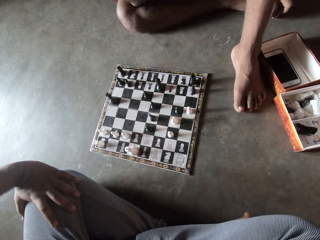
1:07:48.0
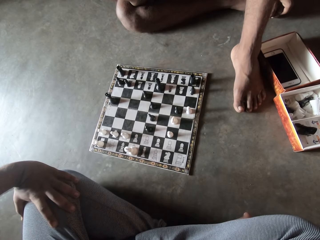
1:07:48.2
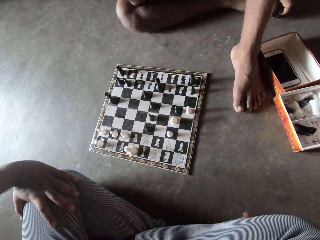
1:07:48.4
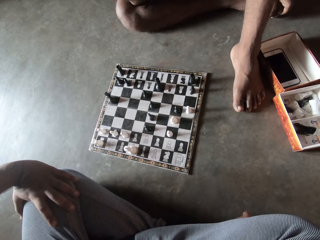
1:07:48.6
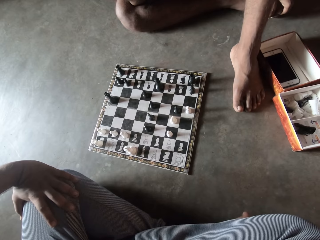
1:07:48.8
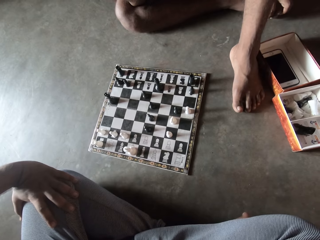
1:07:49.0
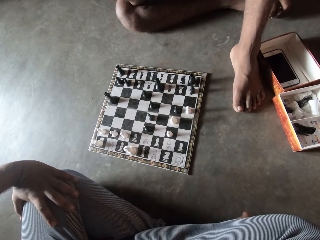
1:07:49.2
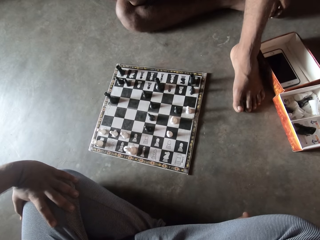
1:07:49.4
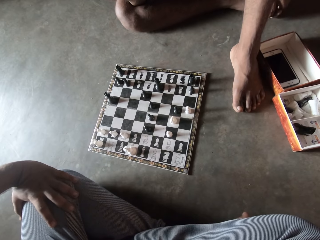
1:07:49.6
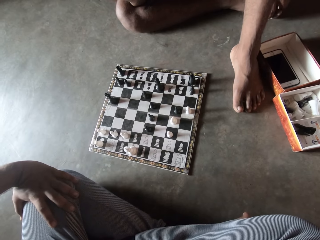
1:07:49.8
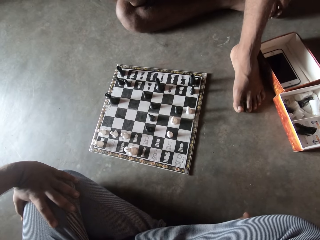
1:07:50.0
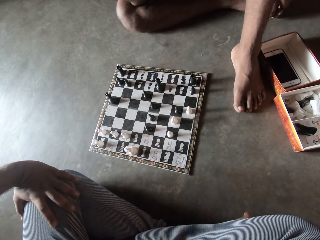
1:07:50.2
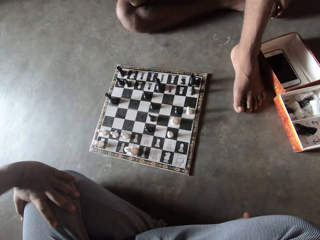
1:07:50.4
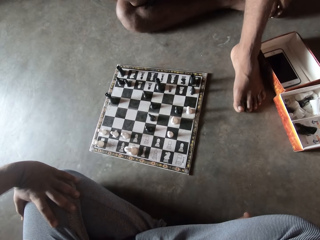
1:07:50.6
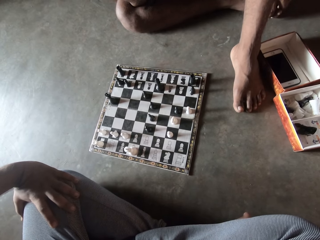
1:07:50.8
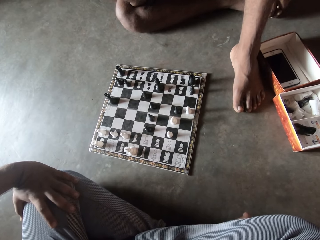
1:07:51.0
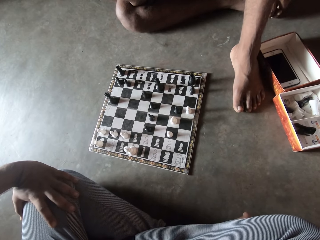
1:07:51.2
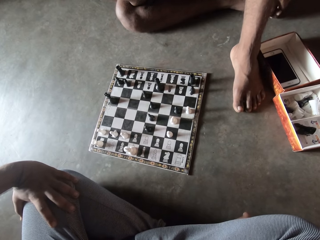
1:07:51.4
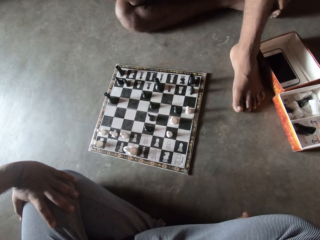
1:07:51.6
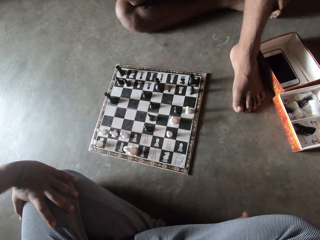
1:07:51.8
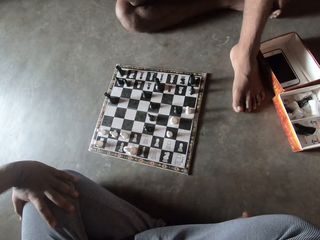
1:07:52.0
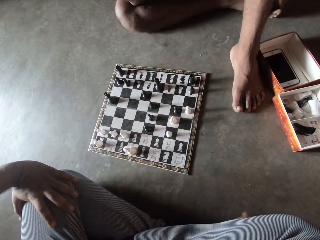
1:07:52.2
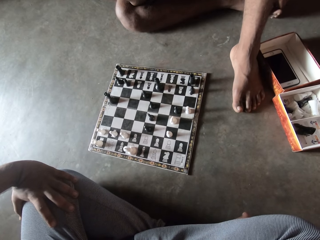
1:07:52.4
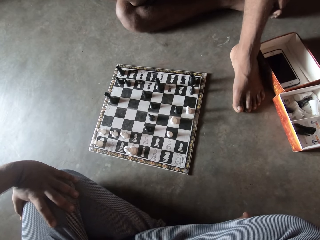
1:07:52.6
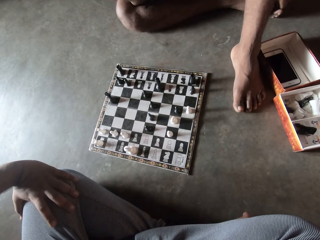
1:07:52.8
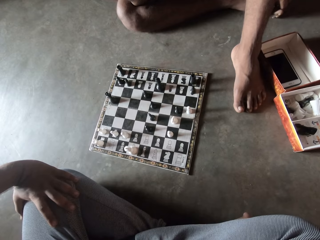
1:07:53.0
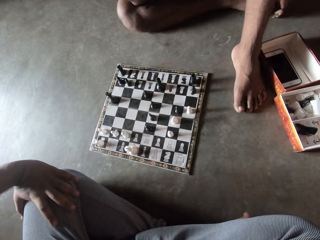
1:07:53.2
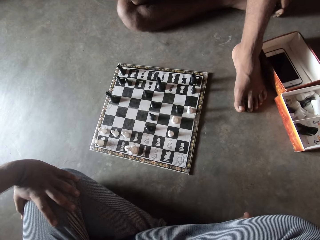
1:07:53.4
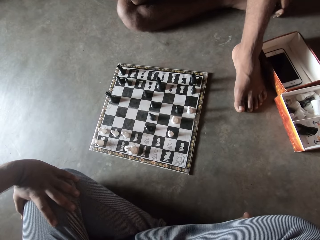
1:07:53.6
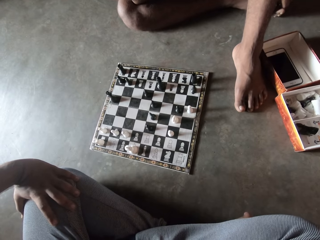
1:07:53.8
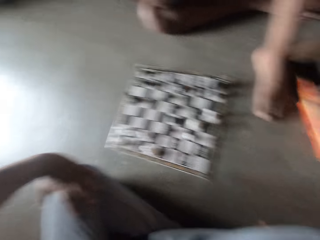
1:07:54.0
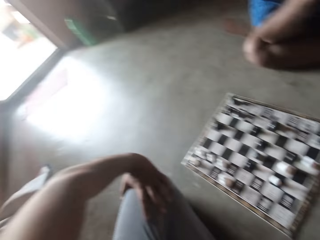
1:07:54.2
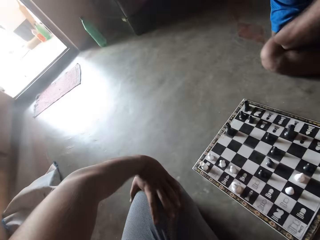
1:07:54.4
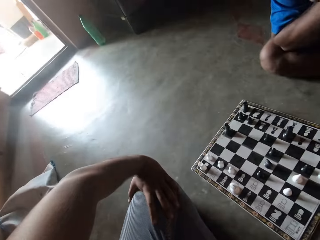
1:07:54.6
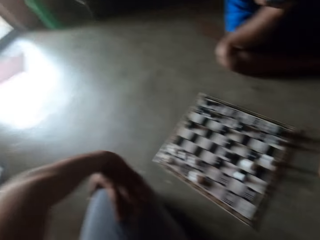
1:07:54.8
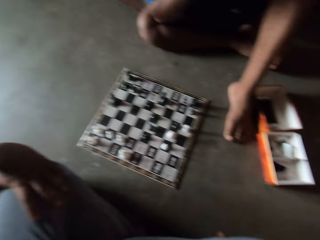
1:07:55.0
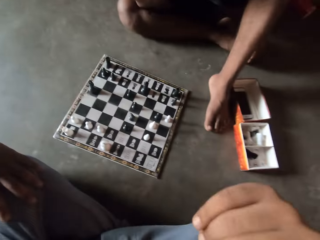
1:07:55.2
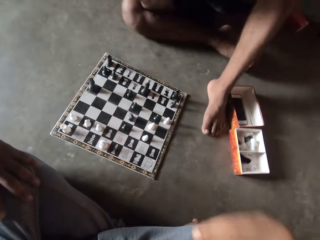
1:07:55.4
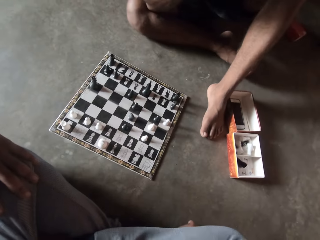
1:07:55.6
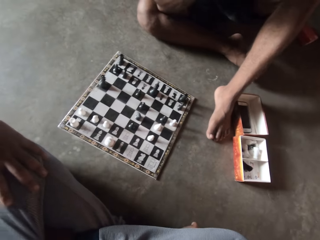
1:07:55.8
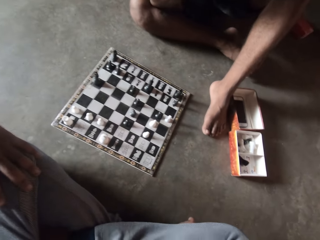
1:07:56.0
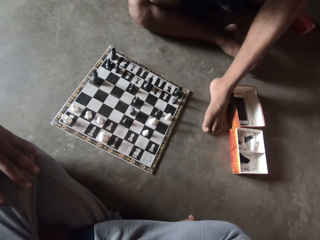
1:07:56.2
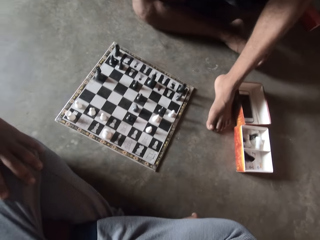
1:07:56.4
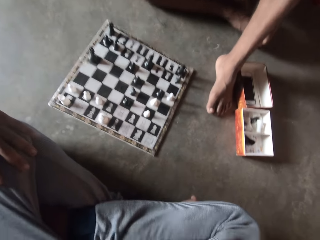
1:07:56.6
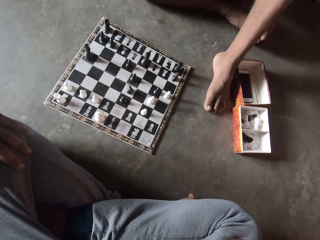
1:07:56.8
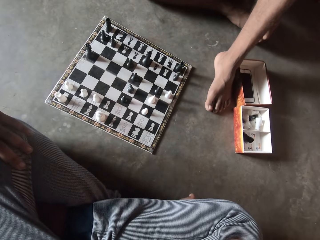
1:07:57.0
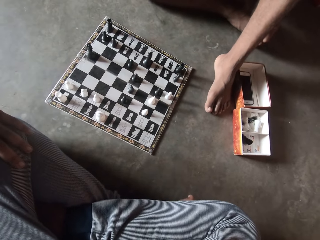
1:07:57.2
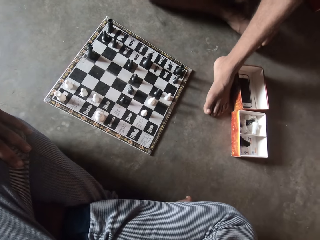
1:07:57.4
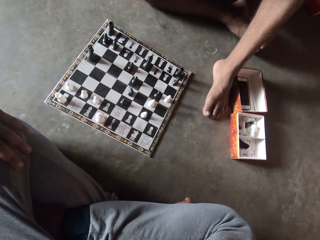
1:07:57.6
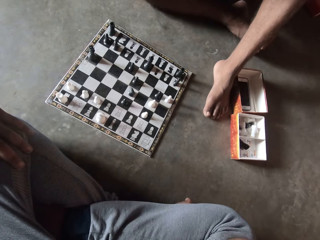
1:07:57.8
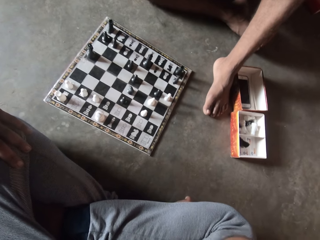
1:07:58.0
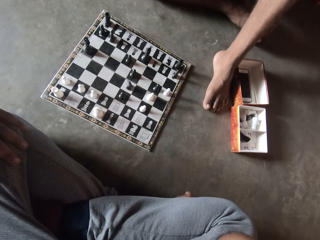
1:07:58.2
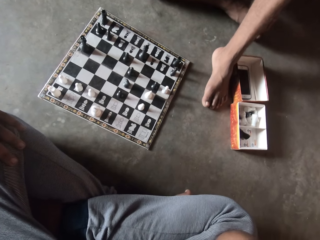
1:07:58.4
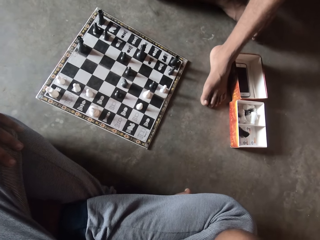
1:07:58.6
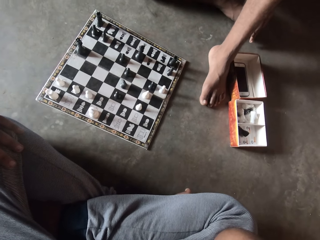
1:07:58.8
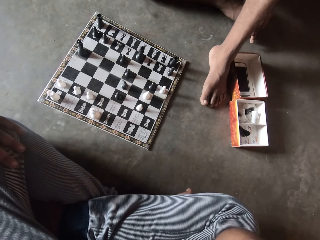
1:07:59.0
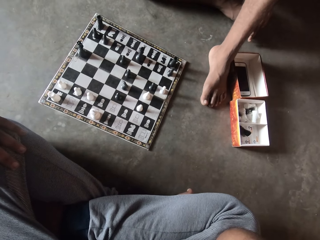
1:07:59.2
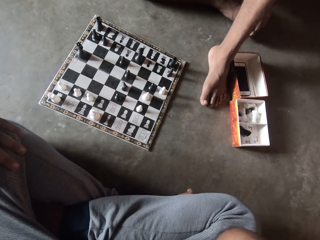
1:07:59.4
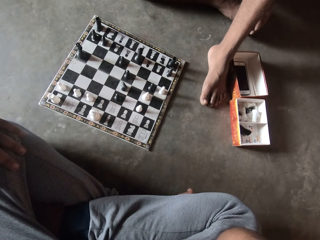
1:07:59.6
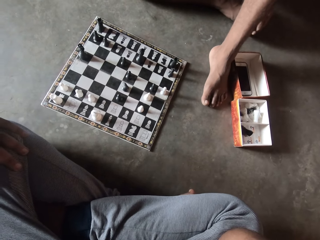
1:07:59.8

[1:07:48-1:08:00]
The camera wearer touches something.

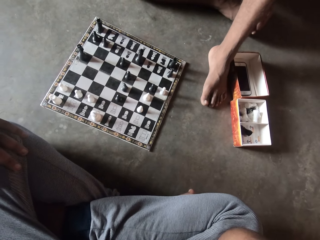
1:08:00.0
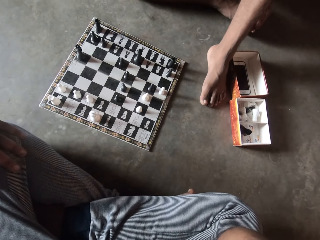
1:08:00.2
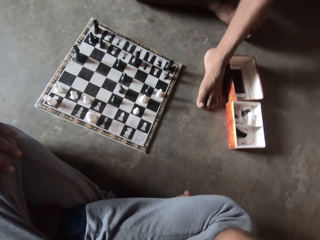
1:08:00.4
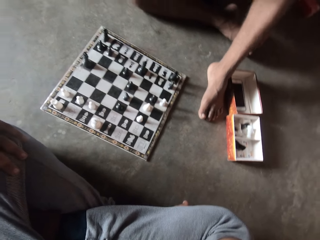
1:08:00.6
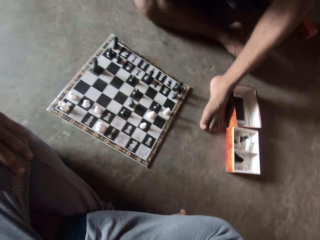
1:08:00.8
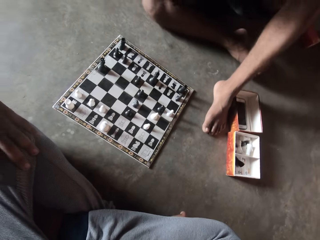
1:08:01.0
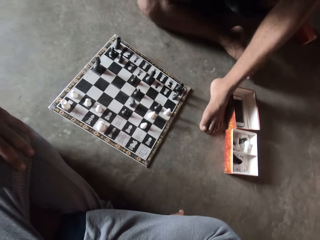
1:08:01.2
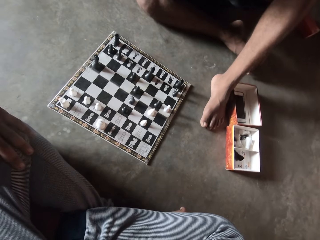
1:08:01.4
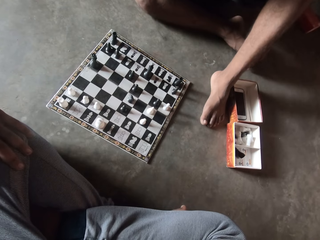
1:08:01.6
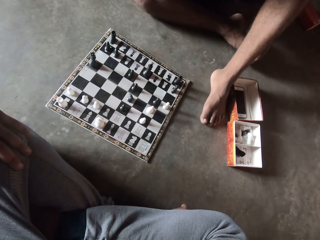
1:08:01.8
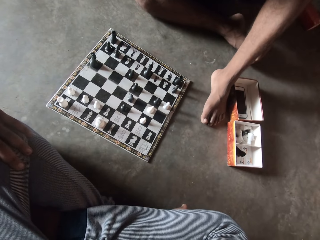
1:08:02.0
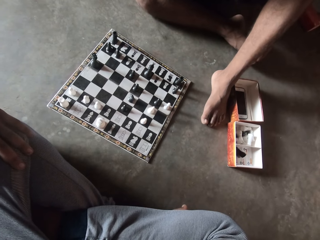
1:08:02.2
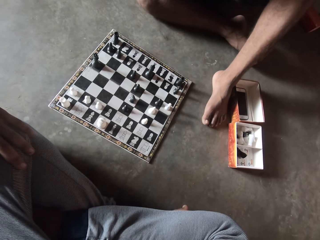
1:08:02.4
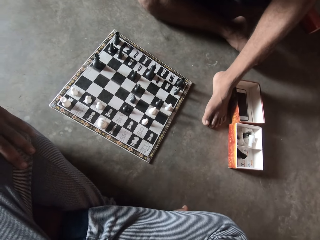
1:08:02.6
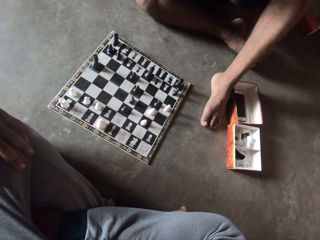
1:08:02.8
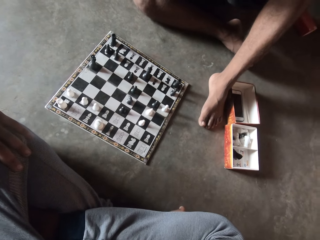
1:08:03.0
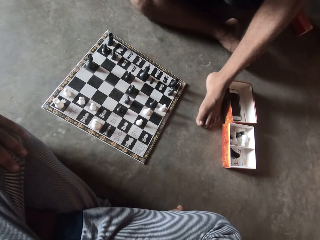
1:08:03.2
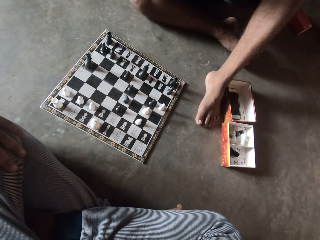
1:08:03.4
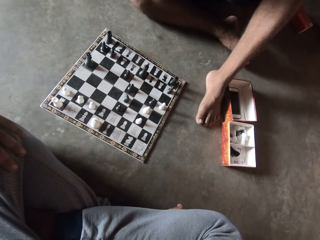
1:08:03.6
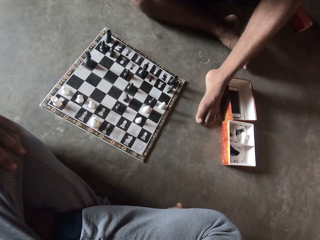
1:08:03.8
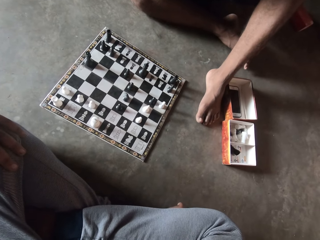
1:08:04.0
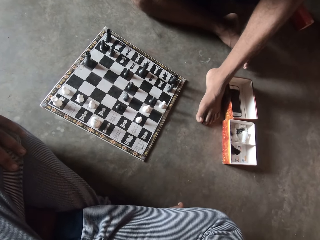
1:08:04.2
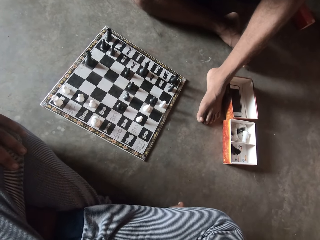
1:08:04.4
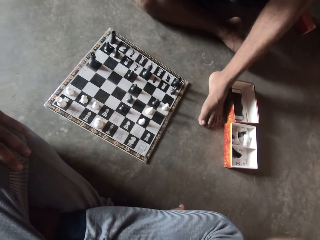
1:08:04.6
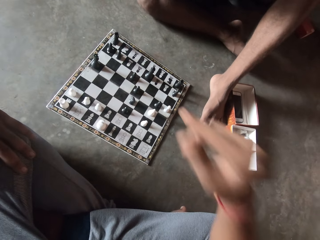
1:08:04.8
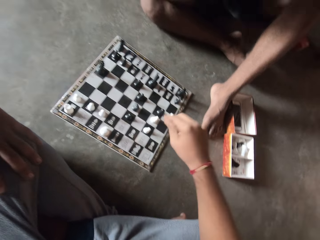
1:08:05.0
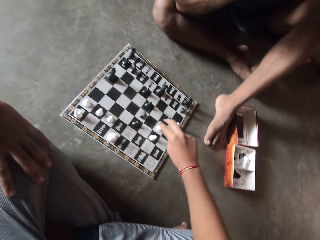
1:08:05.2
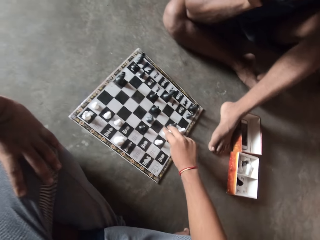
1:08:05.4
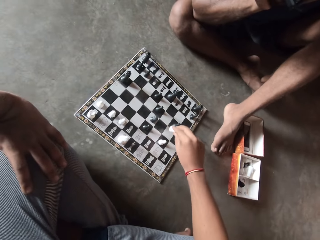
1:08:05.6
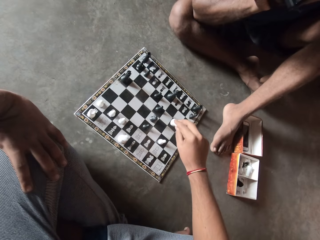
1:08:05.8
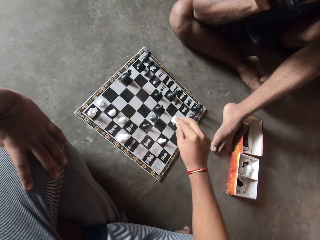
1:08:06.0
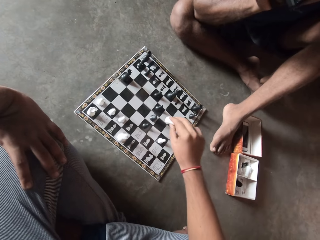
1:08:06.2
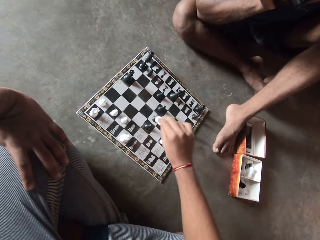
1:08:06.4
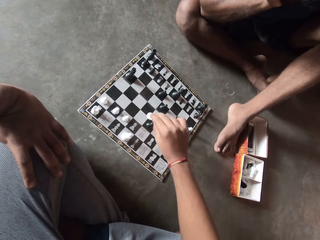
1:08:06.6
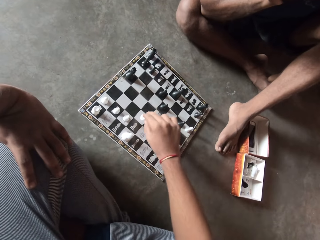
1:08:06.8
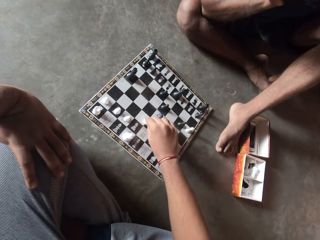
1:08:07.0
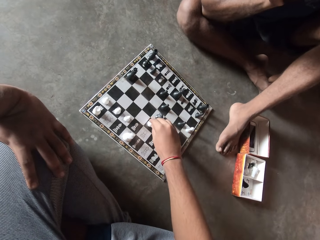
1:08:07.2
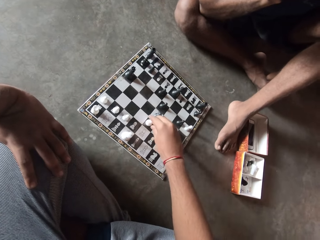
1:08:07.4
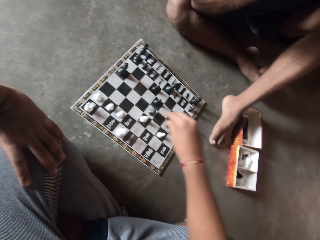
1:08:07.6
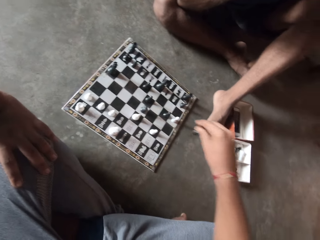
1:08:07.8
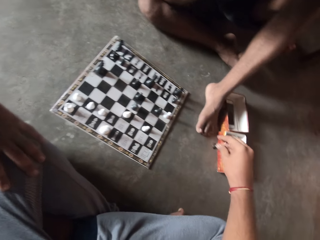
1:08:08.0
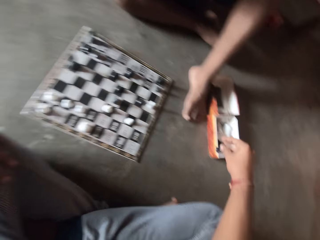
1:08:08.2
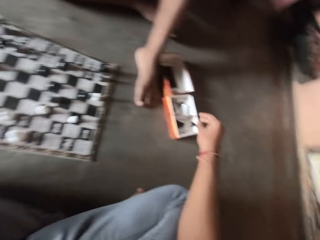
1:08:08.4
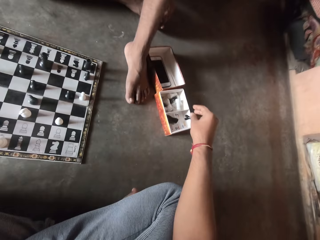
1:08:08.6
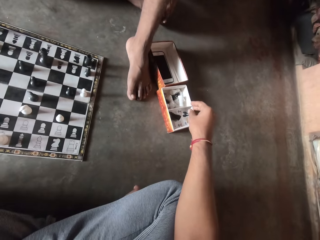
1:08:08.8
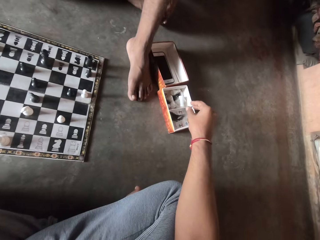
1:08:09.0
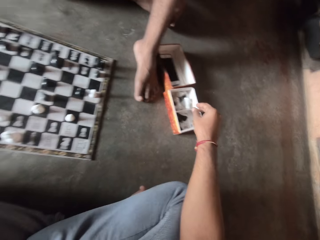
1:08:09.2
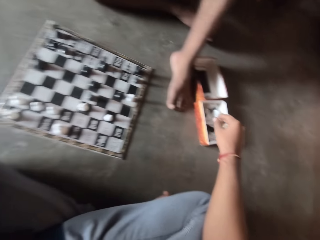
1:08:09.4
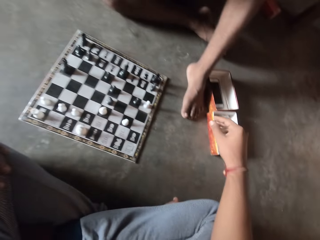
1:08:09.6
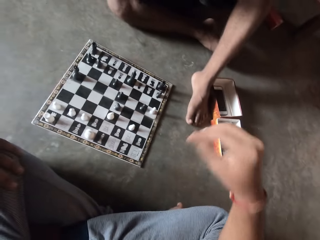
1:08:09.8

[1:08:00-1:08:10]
The camera wearer plays a move. They check one of the man's pawns. They pick up a game piece and drop the pawn in the carton on the floor.
